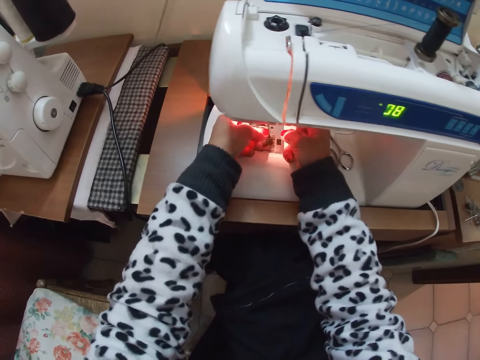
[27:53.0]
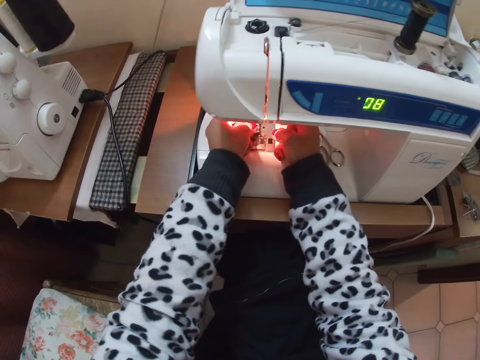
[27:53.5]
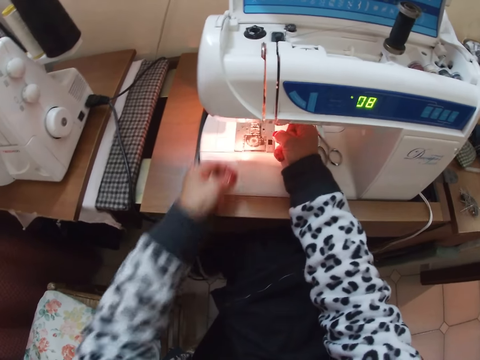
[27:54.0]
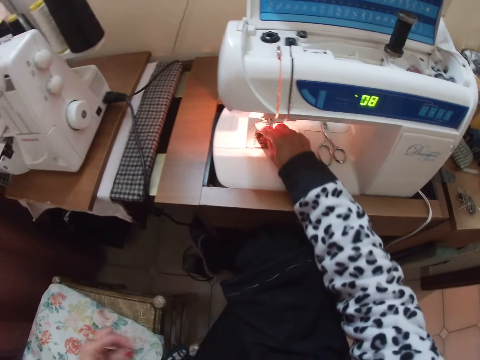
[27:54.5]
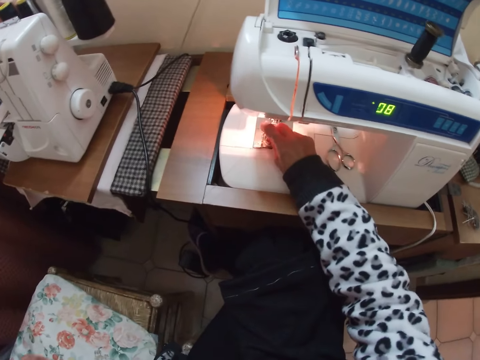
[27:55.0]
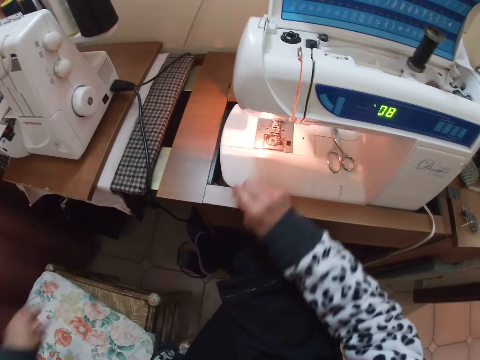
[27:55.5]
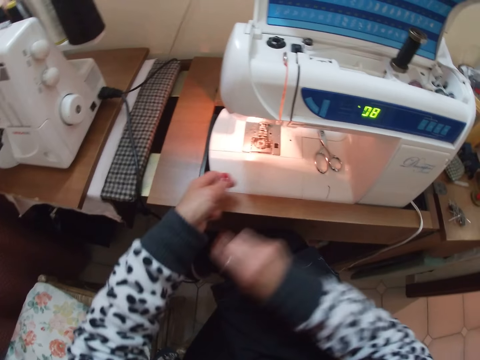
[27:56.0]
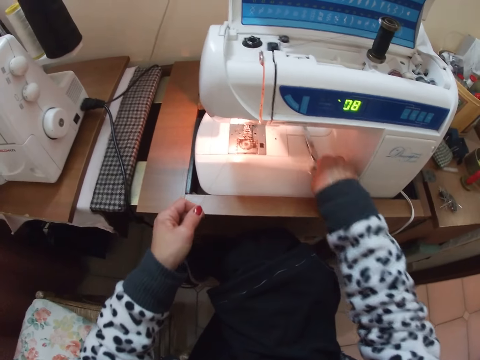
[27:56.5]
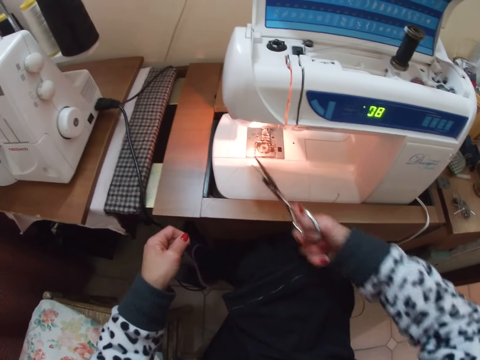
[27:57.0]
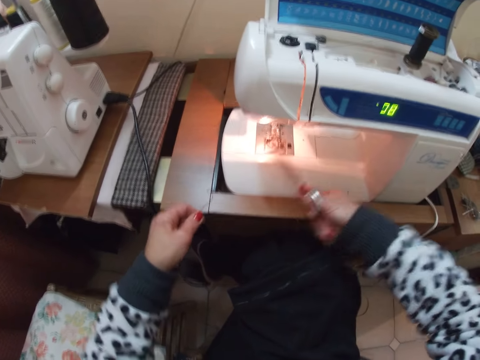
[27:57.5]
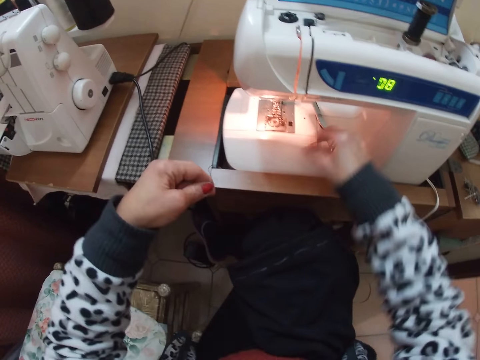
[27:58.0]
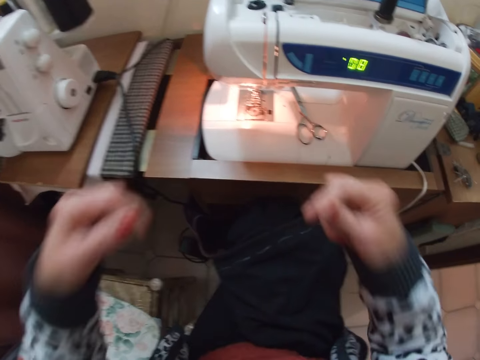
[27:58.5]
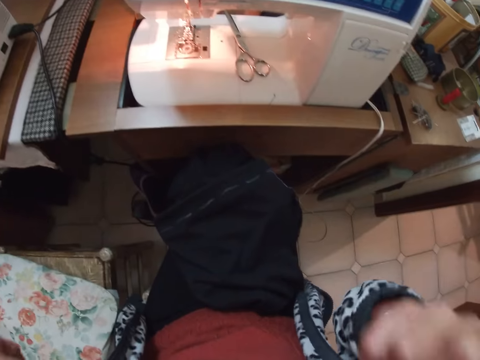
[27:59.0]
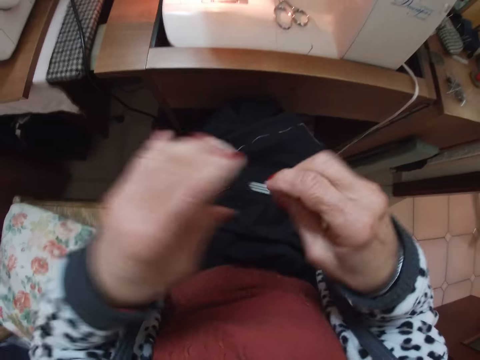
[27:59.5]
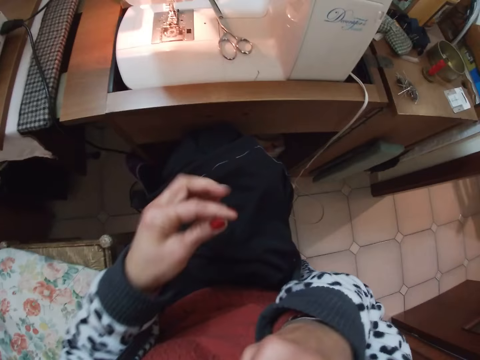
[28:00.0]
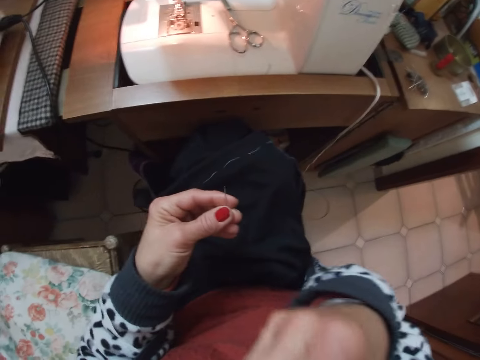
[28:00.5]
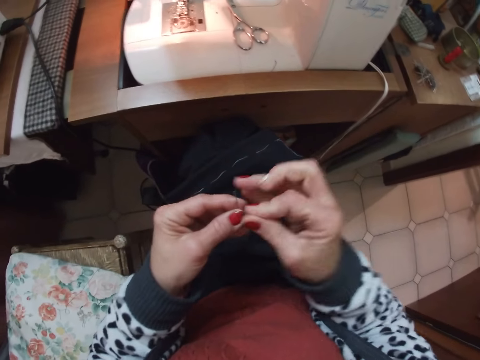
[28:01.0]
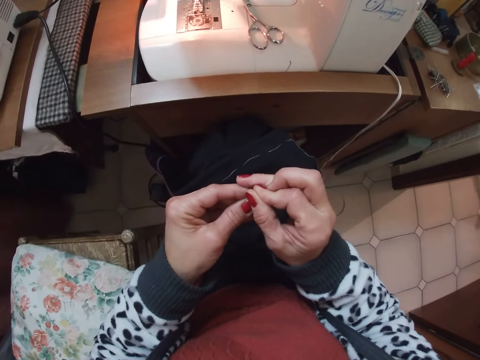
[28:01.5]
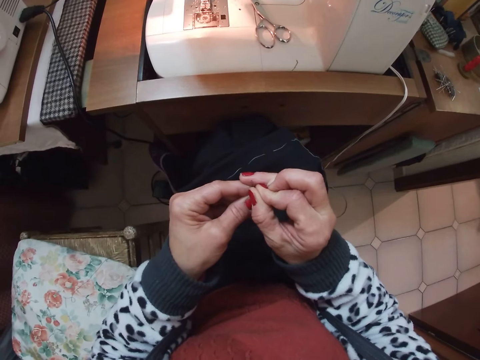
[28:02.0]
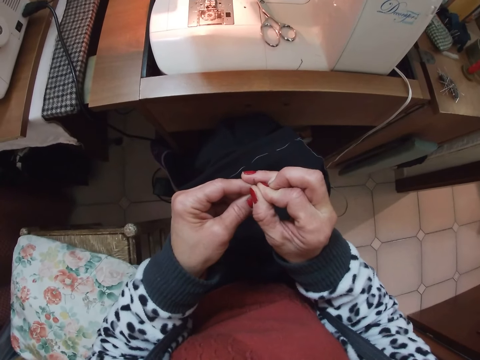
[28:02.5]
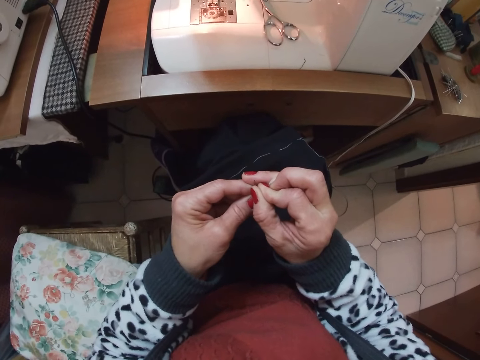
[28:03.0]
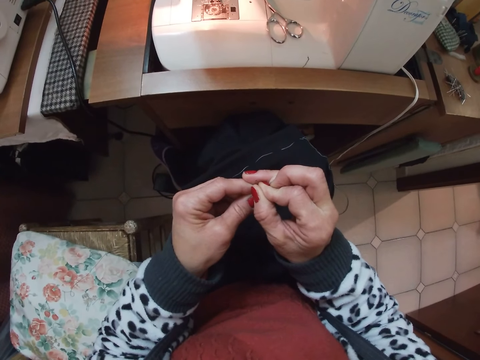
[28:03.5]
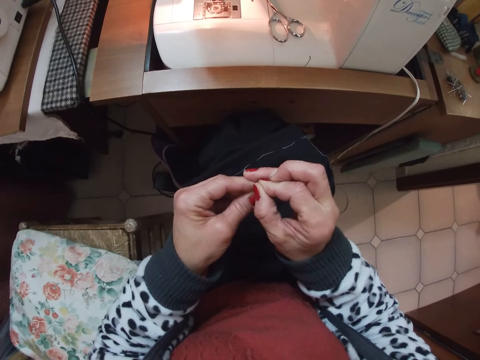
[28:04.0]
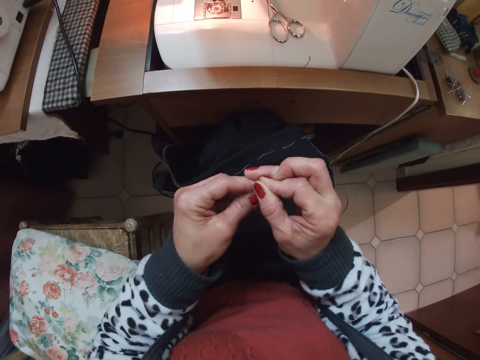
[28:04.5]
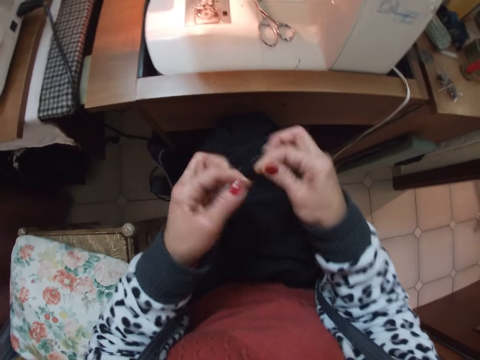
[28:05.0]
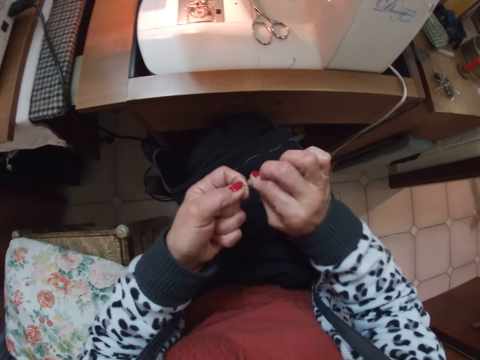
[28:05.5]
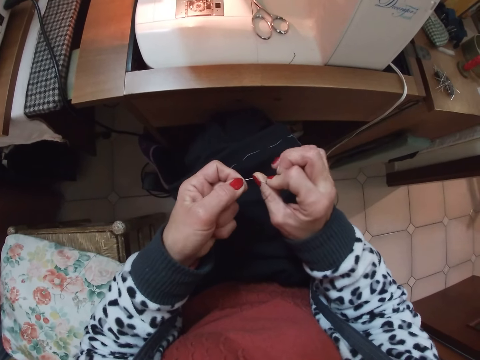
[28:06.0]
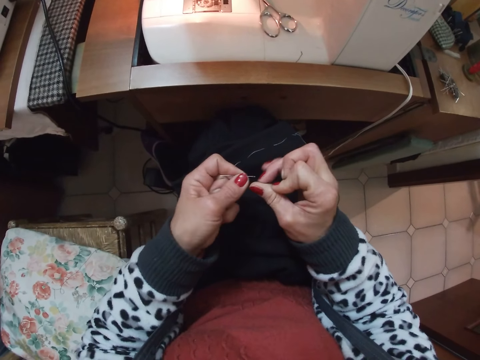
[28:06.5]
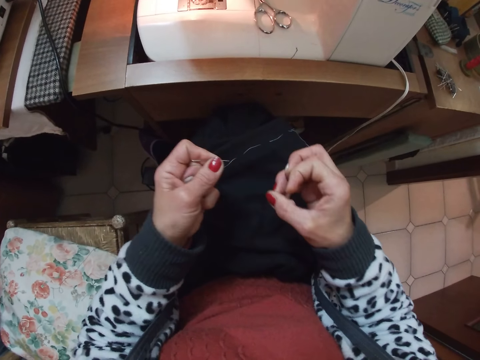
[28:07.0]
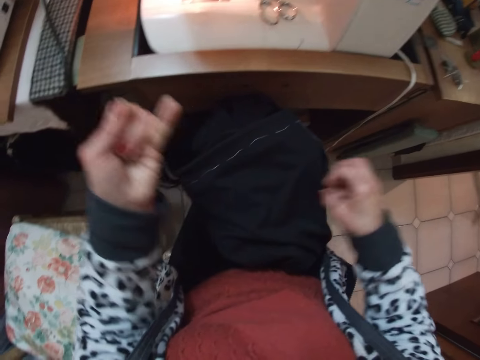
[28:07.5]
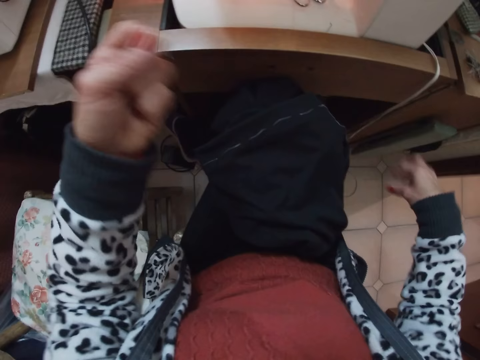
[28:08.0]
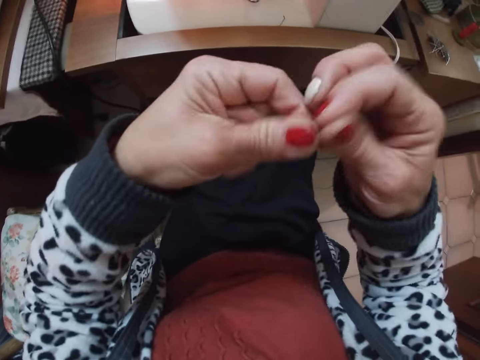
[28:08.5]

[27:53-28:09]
The camera wearer pulls the string or thread. He picks up the scissors from the sewing machine. He cuts the thread with the scissors. He drops the scissors on the sewing machine. He puts the thread in his mouth. He lifts the string up. He holds a needle. He passes the needle to the other hand. He lifts the hand. He threads the needle. He ties the string around the needle. He pulls the string.

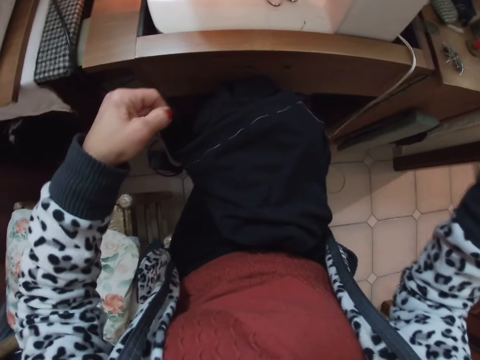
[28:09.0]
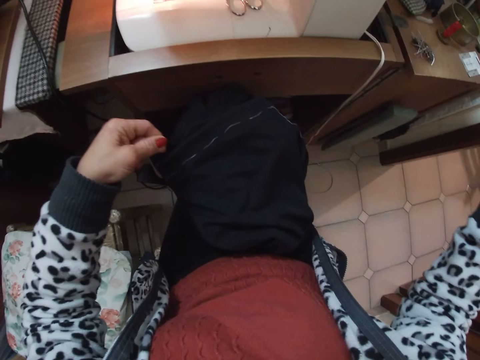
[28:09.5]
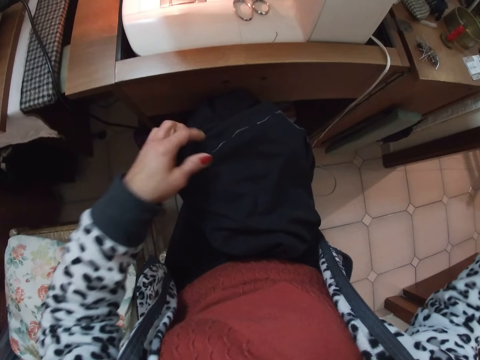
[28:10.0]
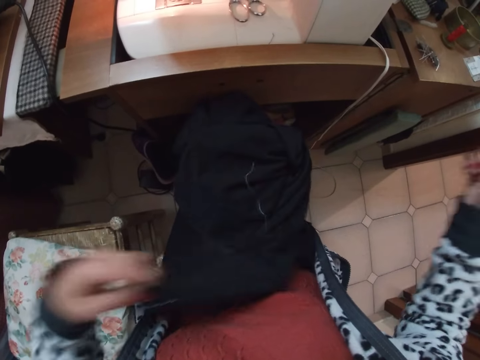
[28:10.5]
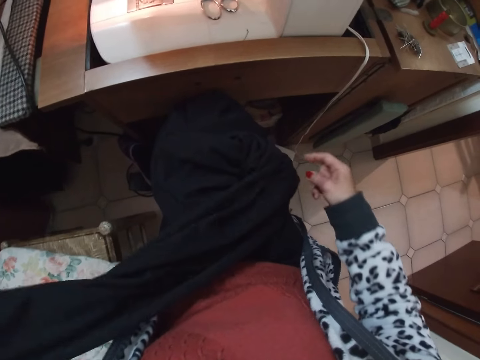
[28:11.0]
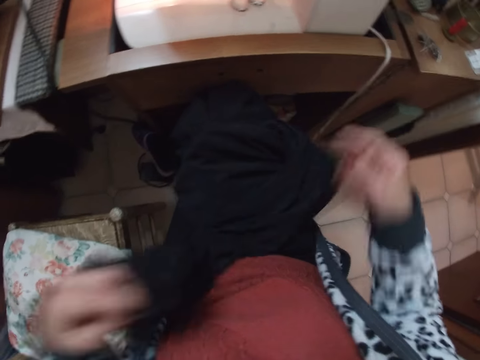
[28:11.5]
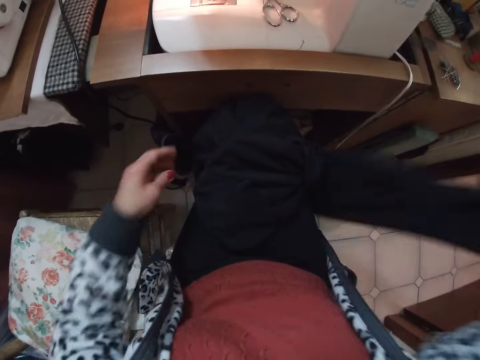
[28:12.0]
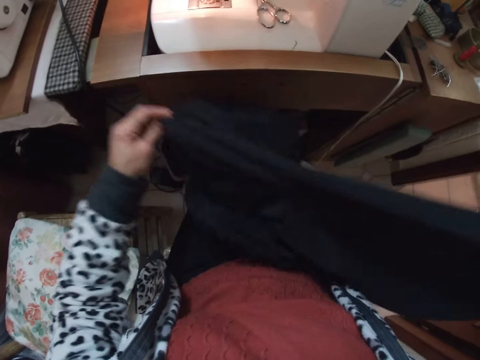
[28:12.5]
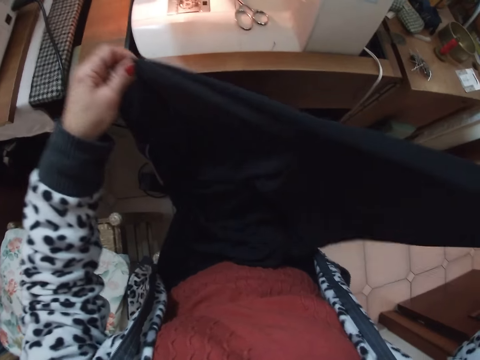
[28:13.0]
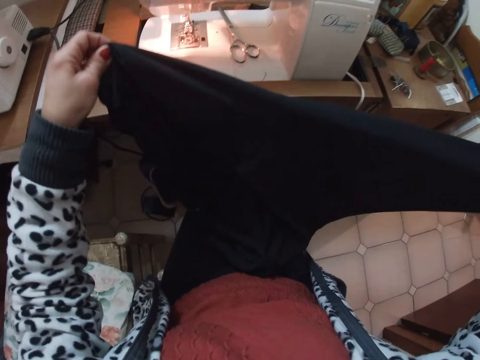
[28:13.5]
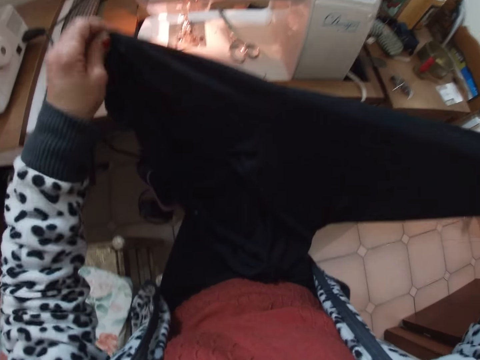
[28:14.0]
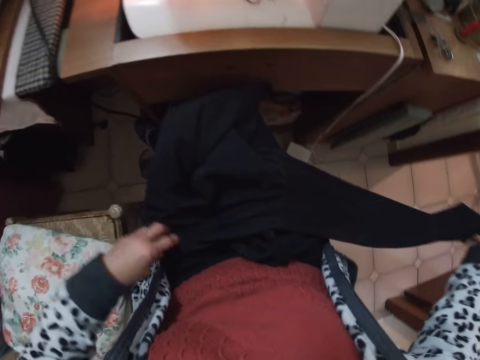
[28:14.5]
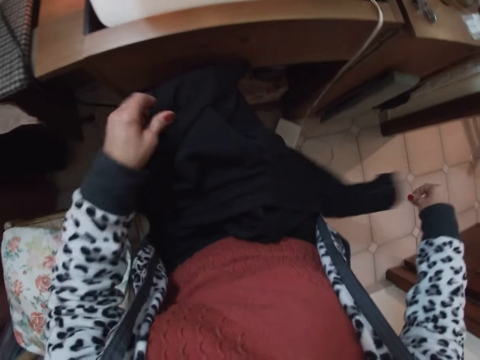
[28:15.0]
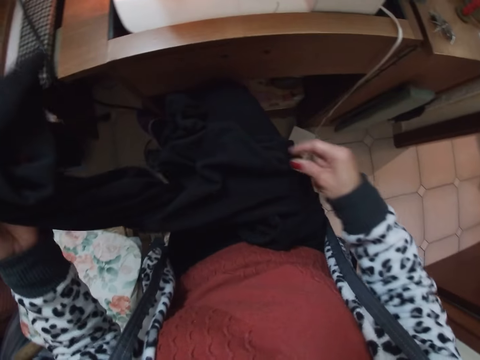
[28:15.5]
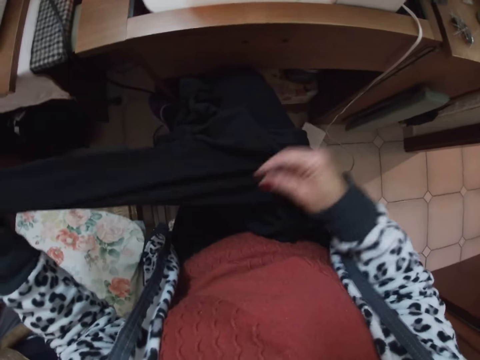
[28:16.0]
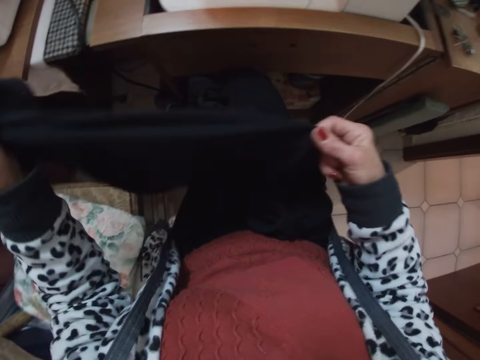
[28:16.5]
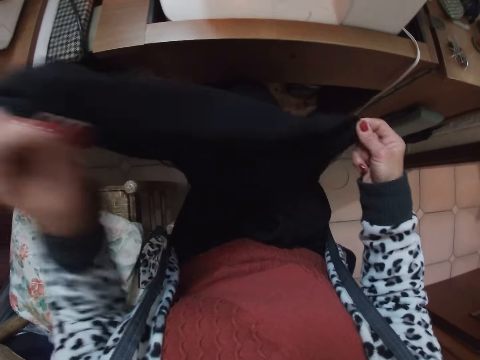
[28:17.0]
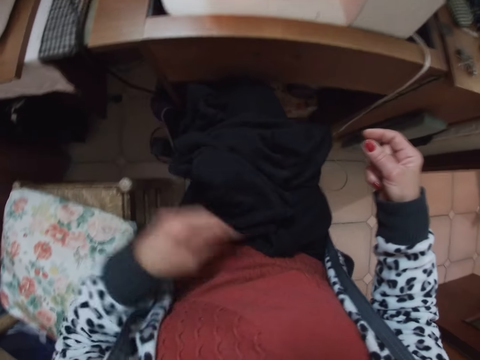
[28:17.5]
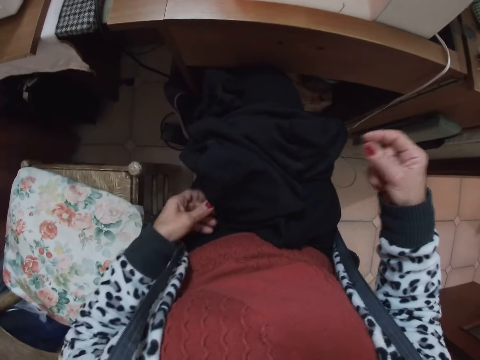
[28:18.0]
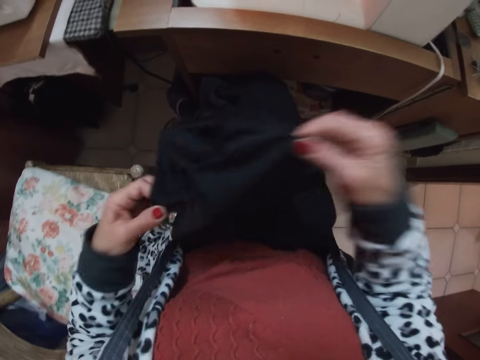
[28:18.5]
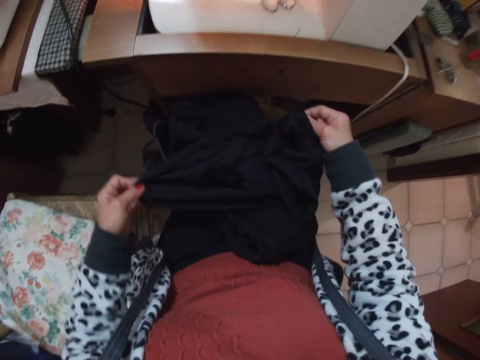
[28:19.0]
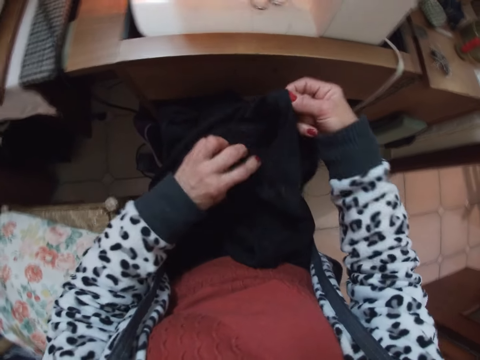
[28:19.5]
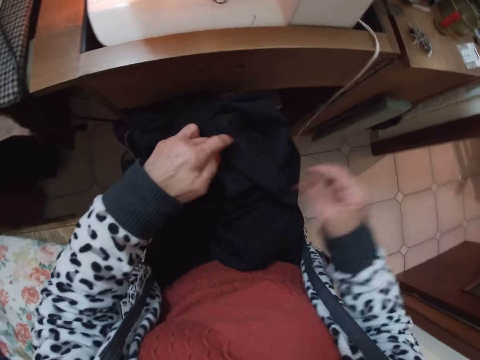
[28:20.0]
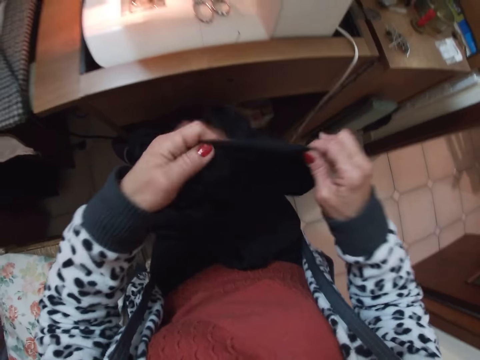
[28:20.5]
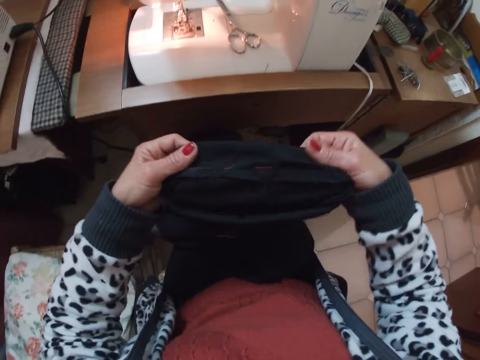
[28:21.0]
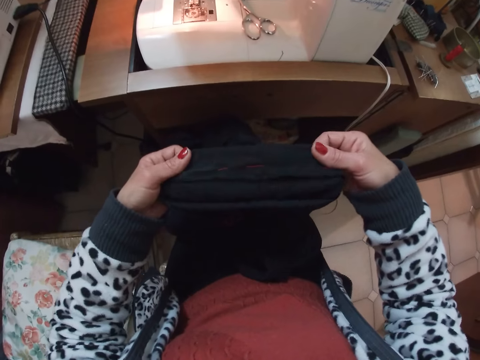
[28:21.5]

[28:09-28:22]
The camera wearer holds the cloth. They stretch the cloth.
